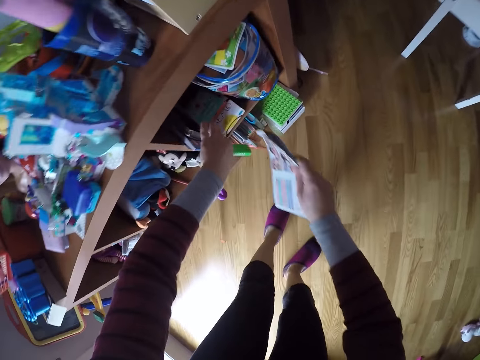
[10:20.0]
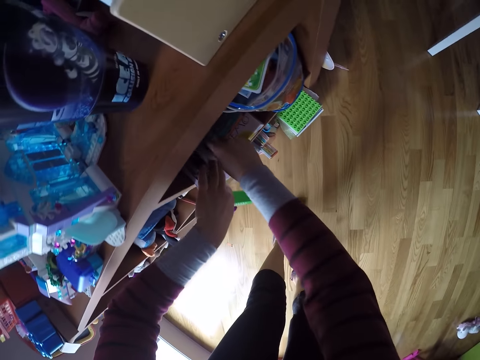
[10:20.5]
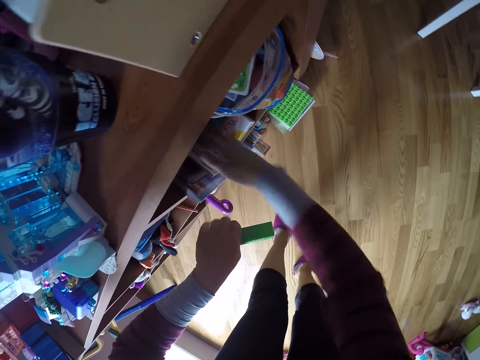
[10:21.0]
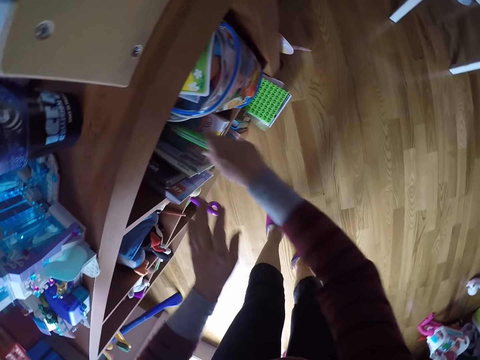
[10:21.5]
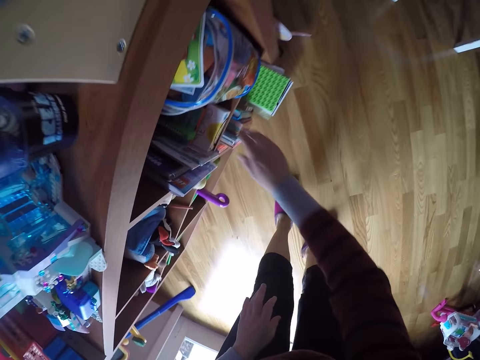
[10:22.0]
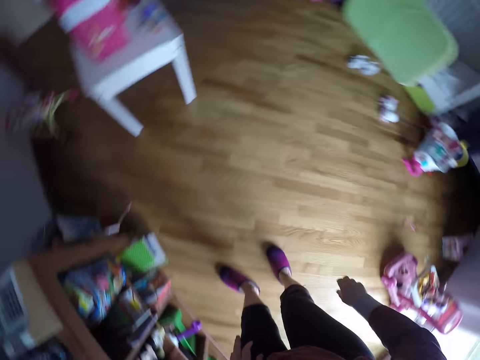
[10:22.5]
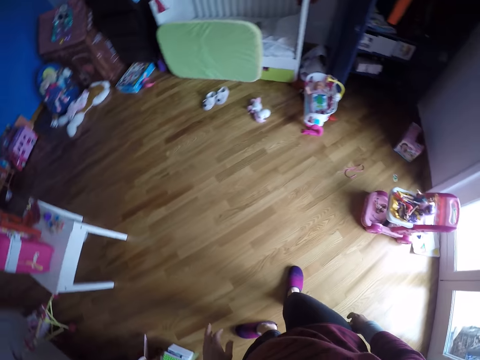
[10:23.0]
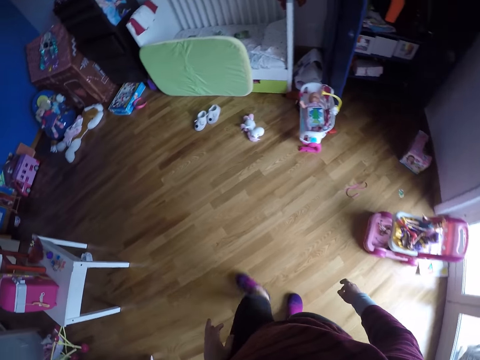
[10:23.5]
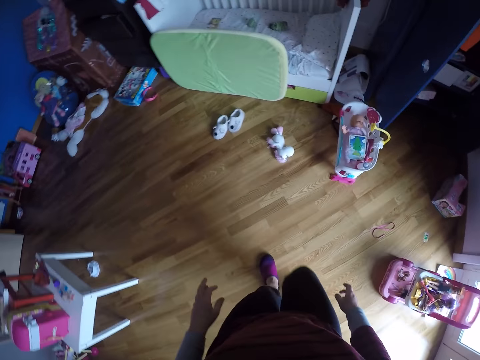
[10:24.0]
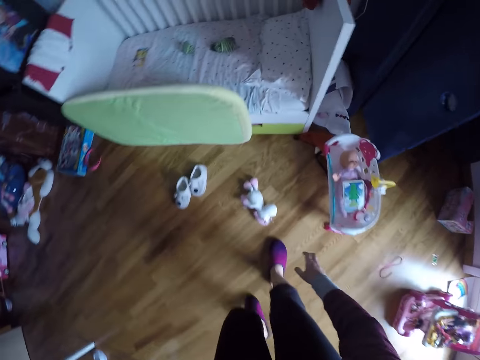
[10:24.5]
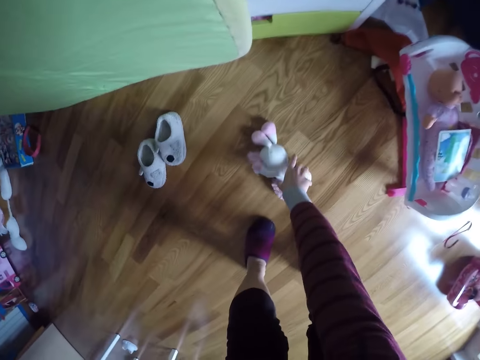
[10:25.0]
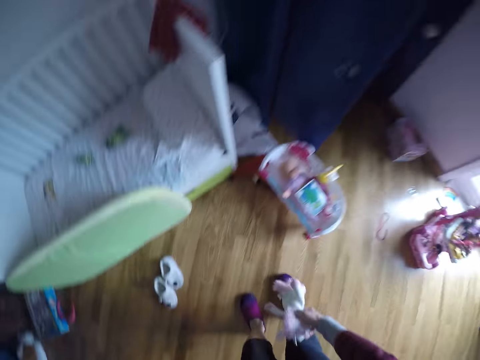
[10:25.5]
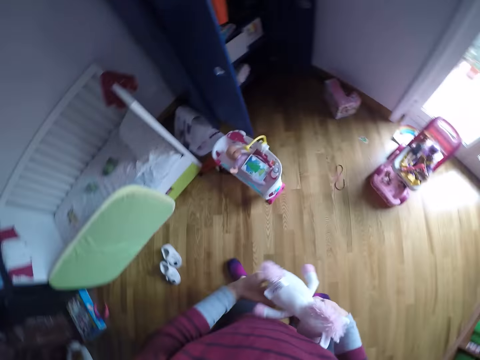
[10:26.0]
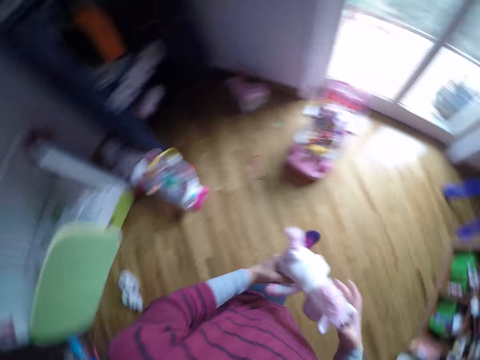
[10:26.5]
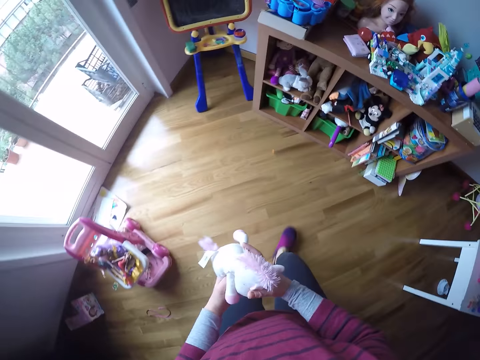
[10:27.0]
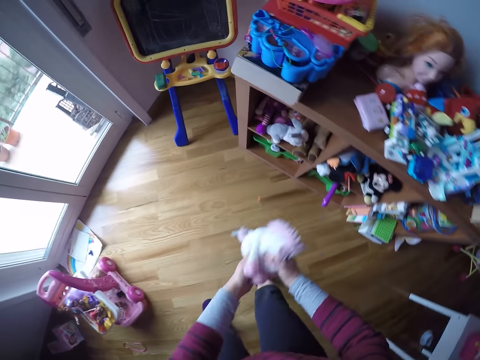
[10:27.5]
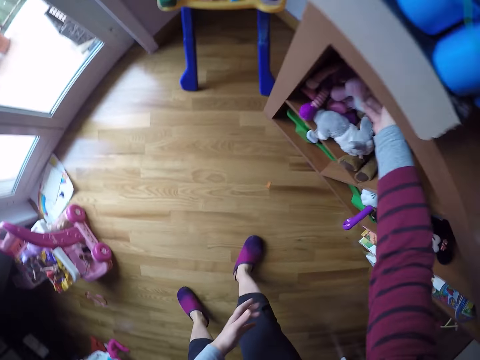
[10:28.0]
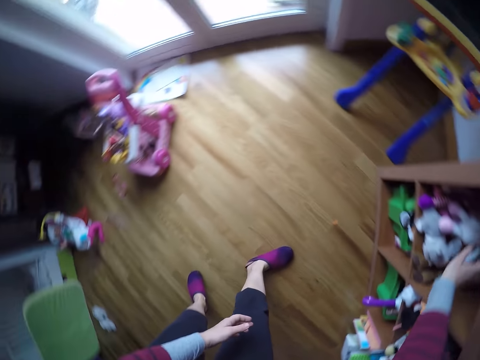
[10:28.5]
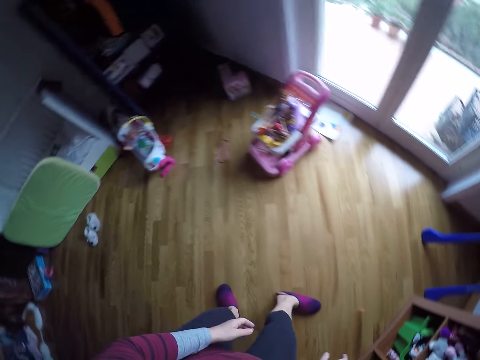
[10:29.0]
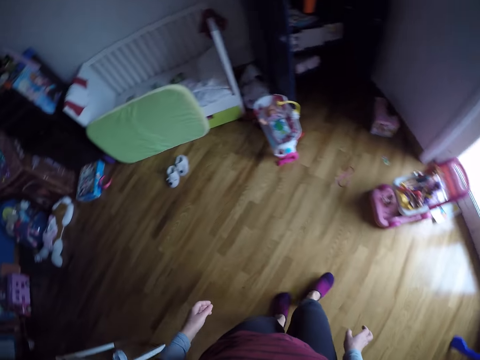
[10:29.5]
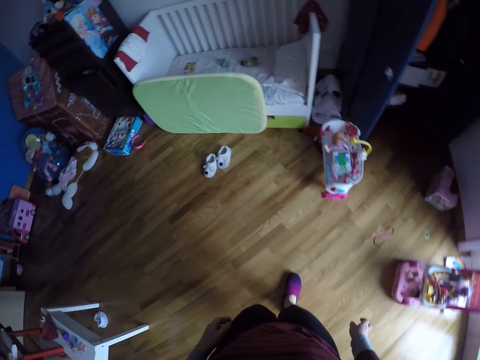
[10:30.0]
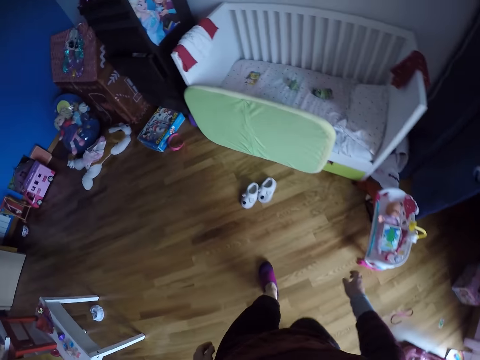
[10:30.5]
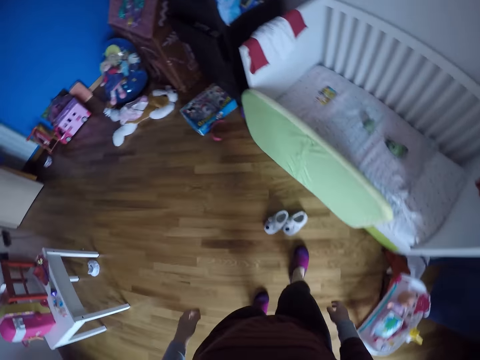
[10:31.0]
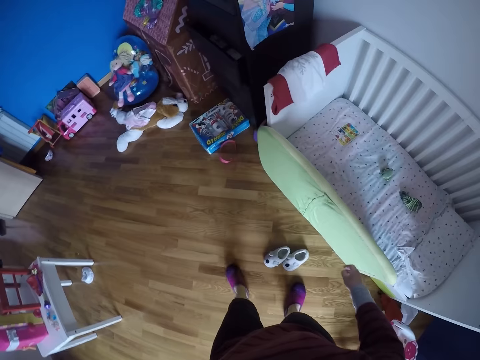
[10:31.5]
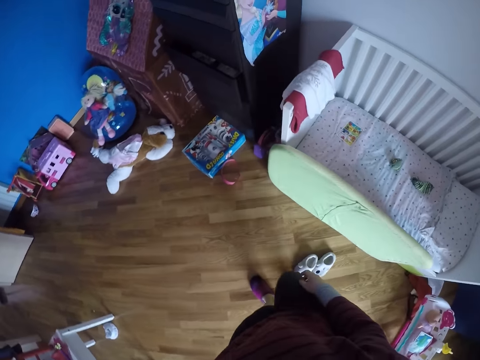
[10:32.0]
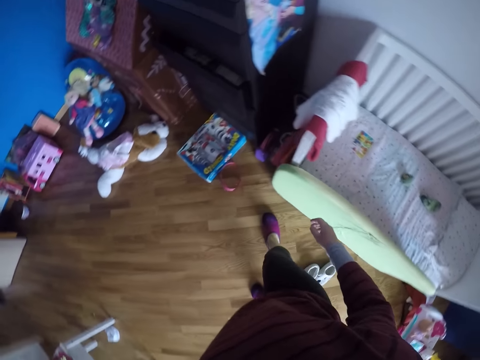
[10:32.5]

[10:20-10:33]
The camera wearer puts the story book into the other drawer of the shelf with her right hand. She moves books in the shelf. She picks a plastic with the other hand. She puts the mouth organ into the other drawer of the shelf with her right hand. She turns around. She picks up a third doll from the floor with her right hand. She walks around. She walks around. She puts the third doll into the first shelf of the drawer with her right hand. She turns around. She walks around.

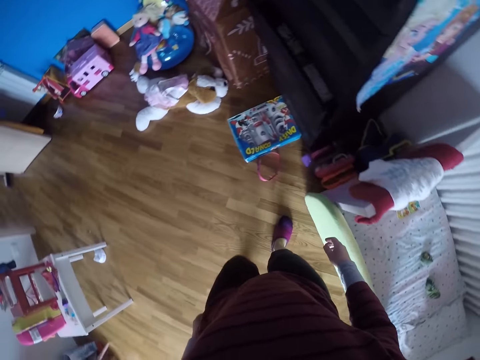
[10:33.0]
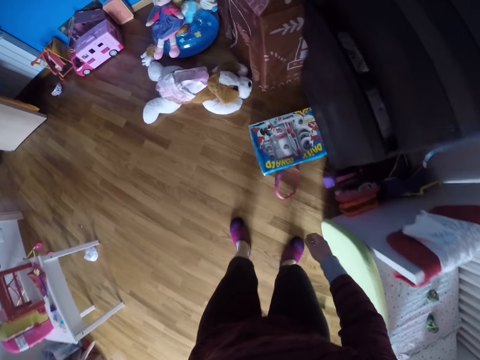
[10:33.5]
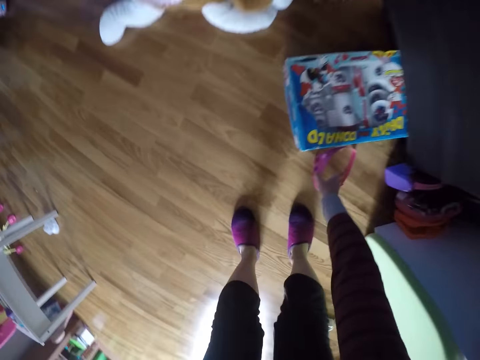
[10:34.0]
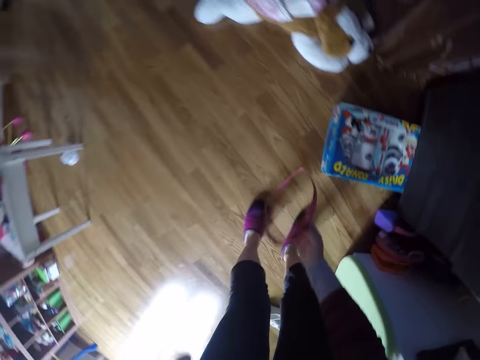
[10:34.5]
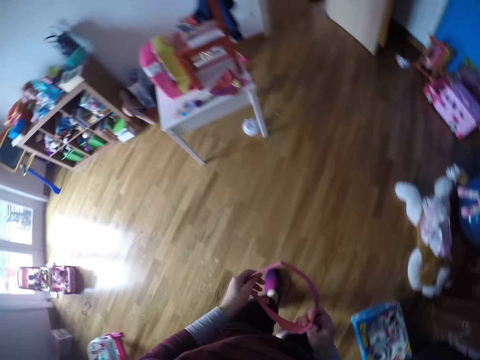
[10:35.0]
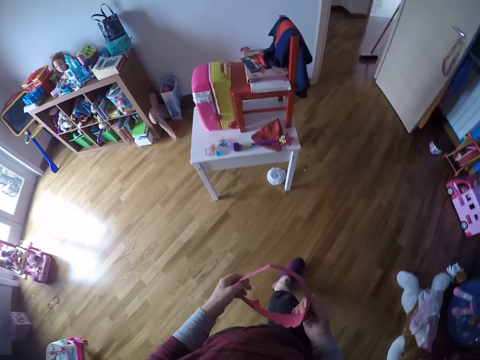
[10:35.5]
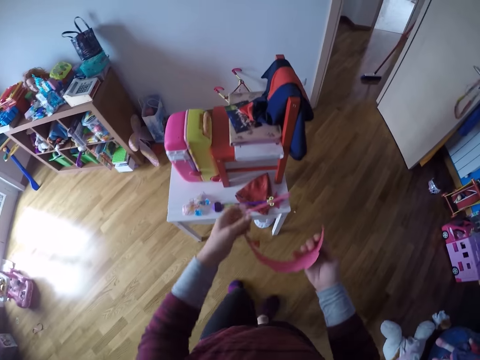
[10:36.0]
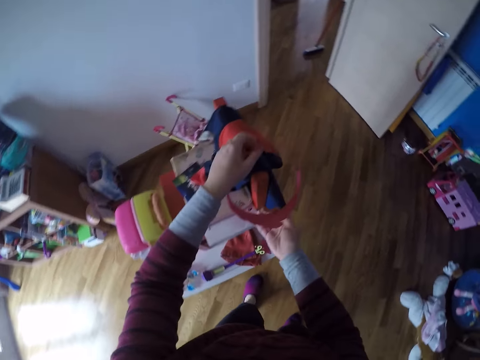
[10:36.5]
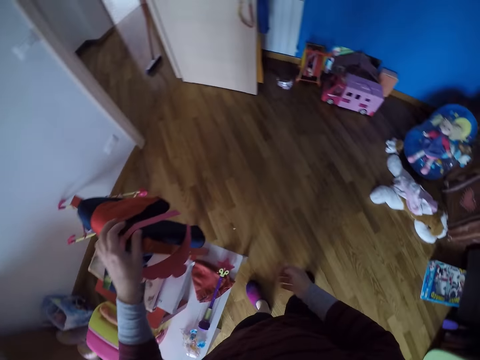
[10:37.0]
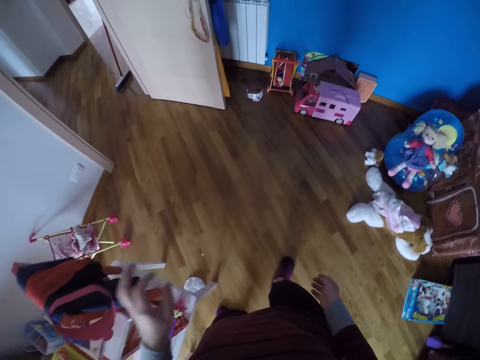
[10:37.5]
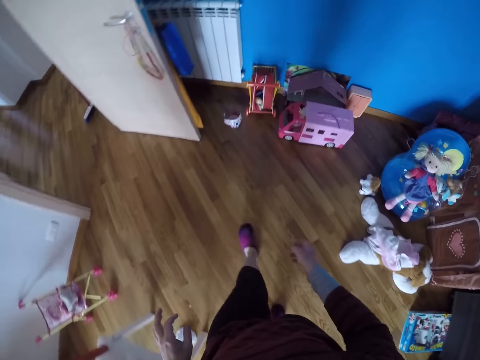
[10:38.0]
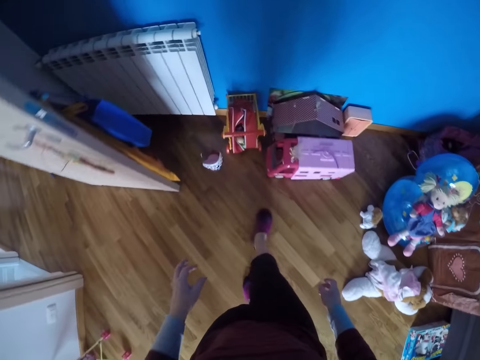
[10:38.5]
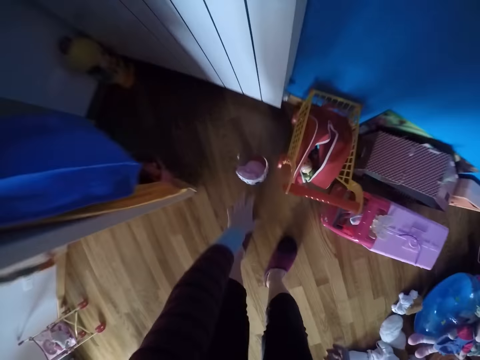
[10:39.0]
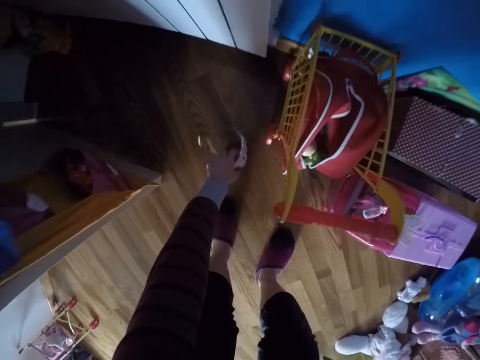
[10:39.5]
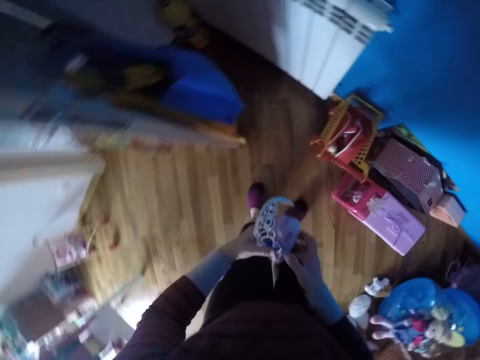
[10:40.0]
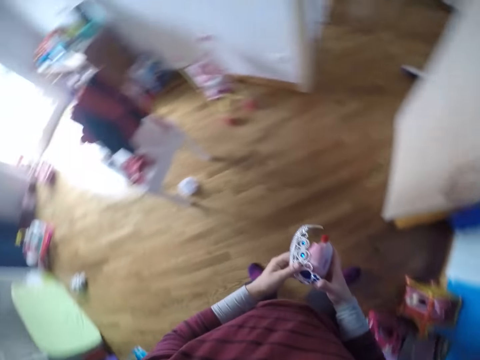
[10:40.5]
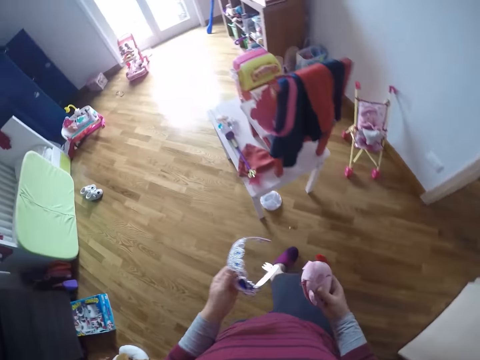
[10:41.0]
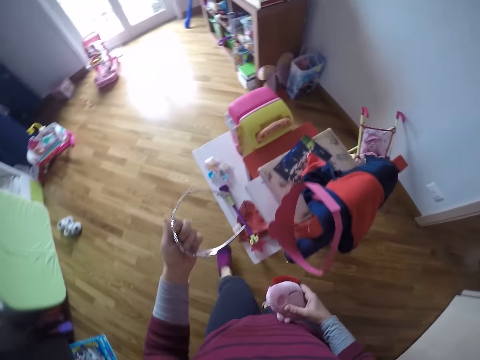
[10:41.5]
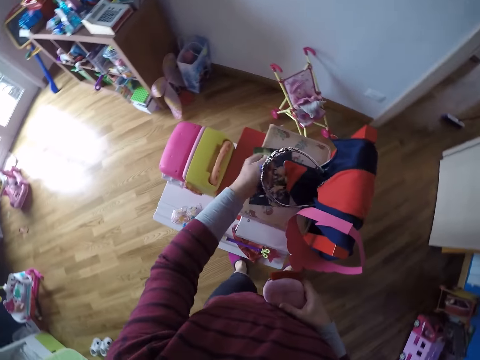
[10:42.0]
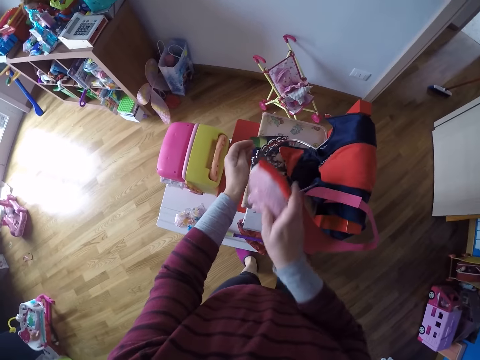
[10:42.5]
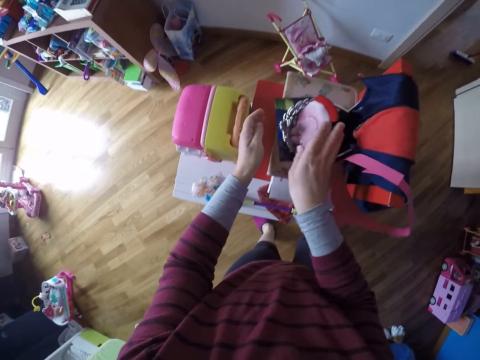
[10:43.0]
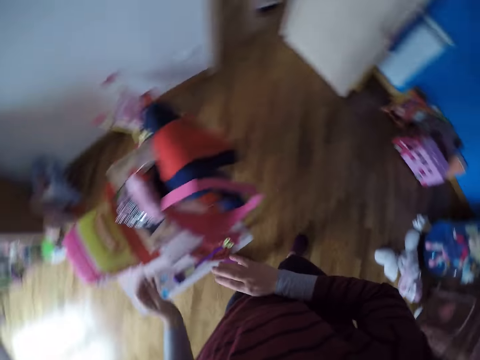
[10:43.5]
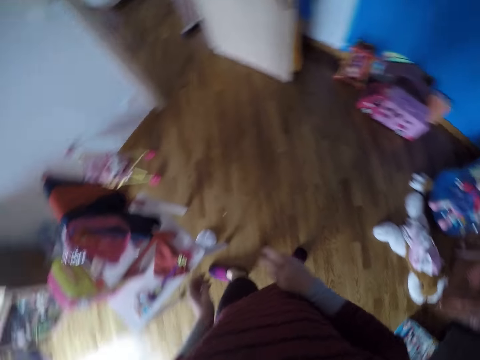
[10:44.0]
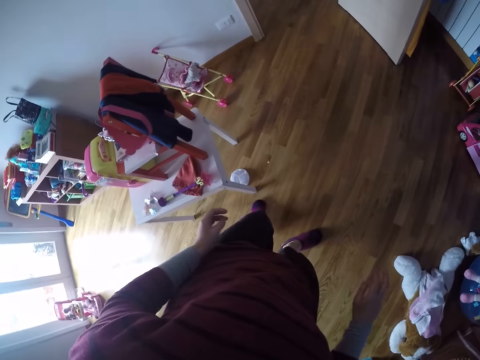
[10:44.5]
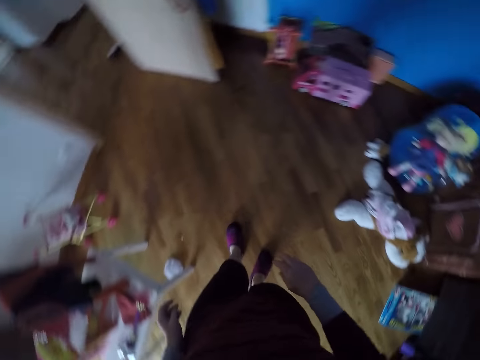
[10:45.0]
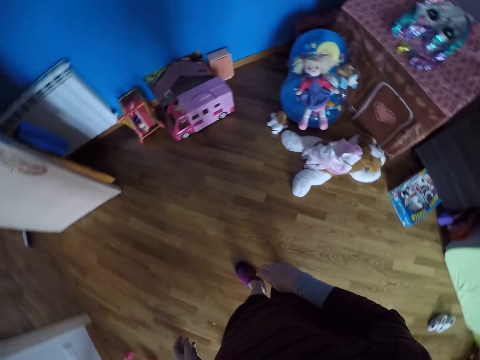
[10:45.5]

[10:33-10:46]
The camera wearer picks up a cardboard tiara from the floor with her right hand. She walks around. She puts the cardboard tiara on the chair with her right hand. She walks around. She picks up another tiara, a toy stethoscope head and a doll bag from the floor with her left hand. She walks around. She puts the other tiara on the chair with her left hand. She puts the soft toy on the chair. She puts the doll bag on the chair with her right hand. She looks around.
